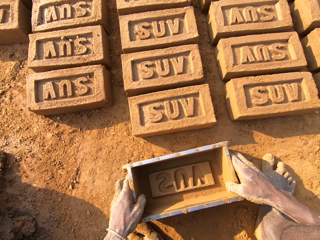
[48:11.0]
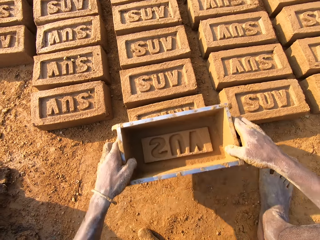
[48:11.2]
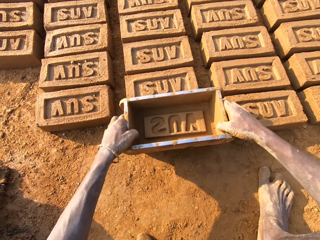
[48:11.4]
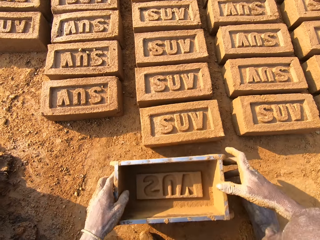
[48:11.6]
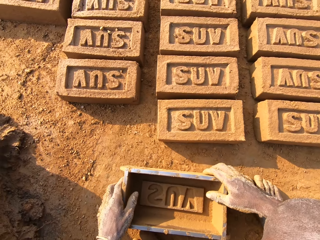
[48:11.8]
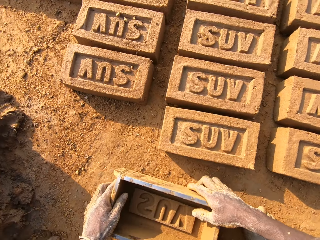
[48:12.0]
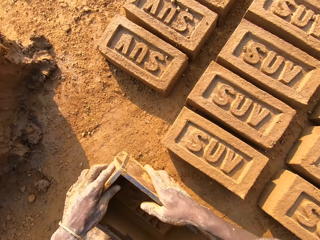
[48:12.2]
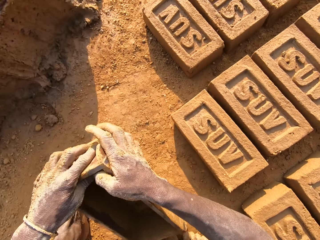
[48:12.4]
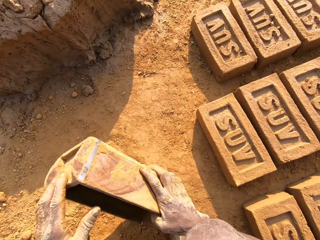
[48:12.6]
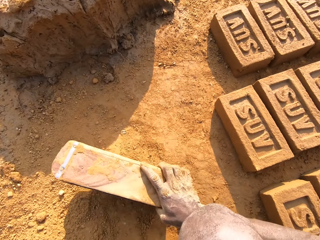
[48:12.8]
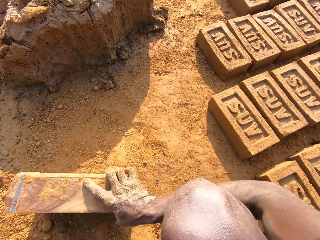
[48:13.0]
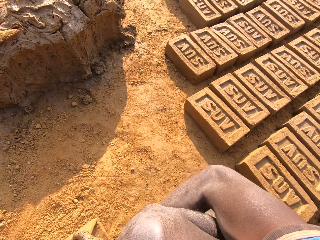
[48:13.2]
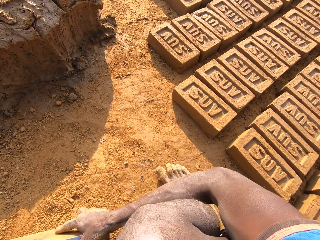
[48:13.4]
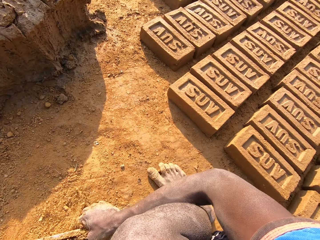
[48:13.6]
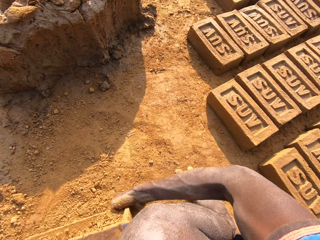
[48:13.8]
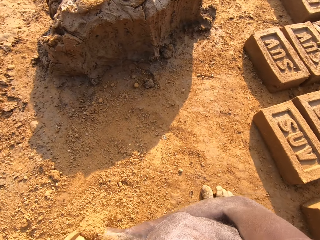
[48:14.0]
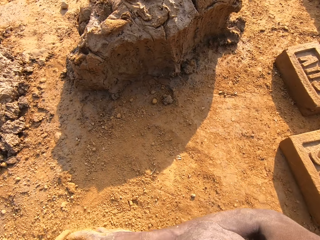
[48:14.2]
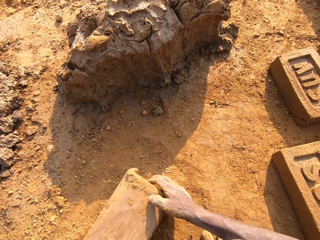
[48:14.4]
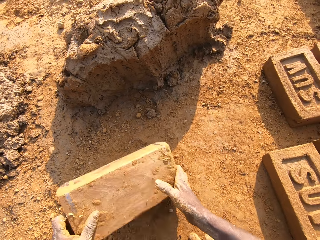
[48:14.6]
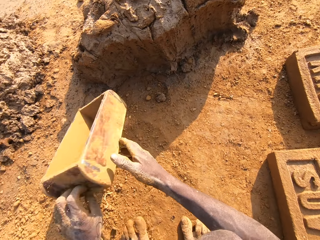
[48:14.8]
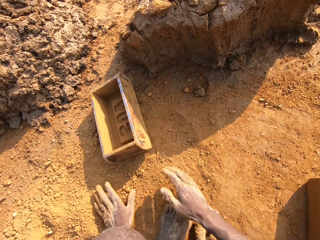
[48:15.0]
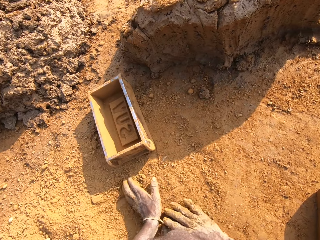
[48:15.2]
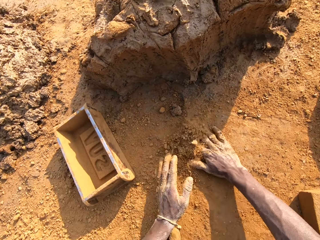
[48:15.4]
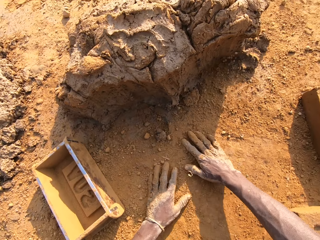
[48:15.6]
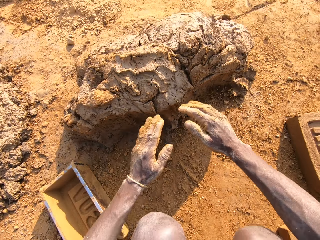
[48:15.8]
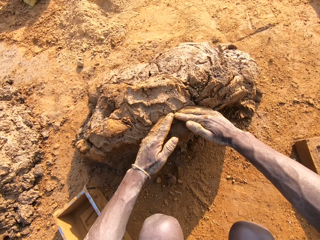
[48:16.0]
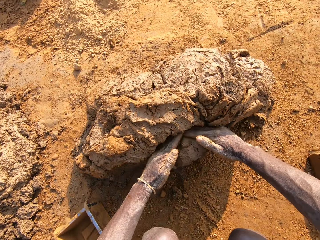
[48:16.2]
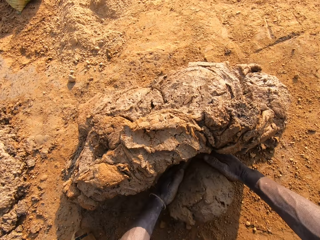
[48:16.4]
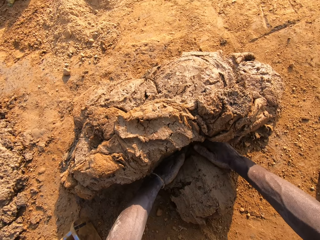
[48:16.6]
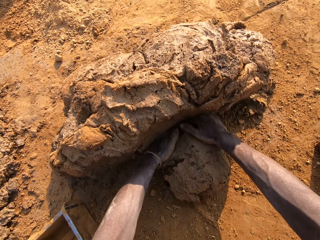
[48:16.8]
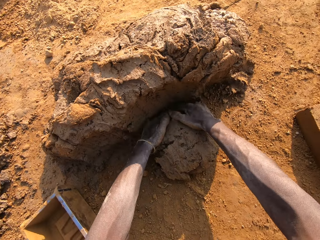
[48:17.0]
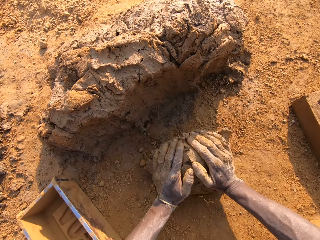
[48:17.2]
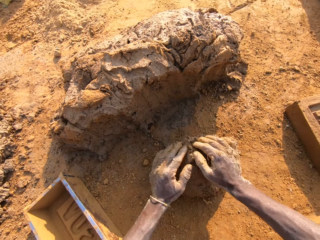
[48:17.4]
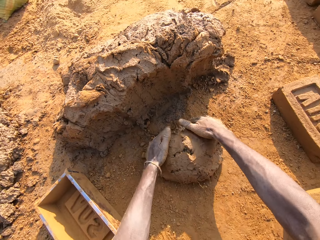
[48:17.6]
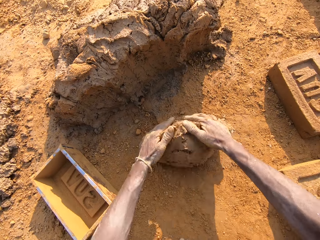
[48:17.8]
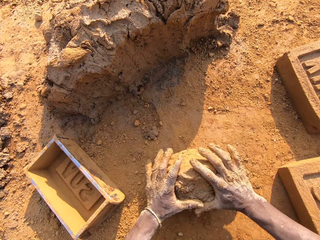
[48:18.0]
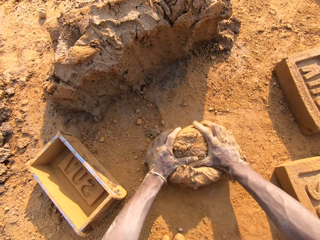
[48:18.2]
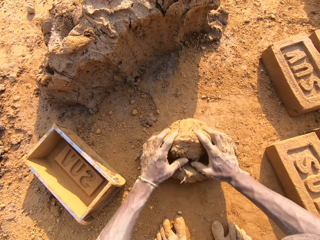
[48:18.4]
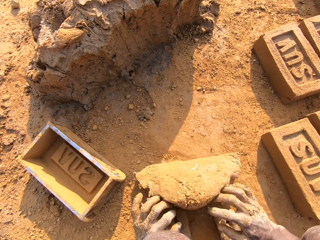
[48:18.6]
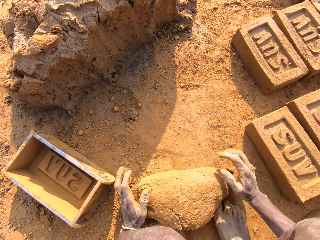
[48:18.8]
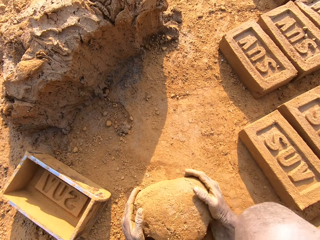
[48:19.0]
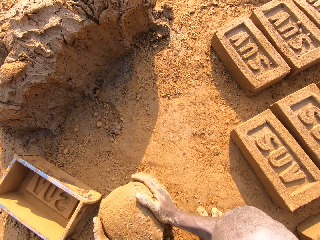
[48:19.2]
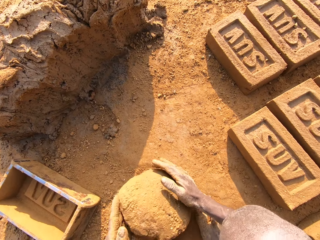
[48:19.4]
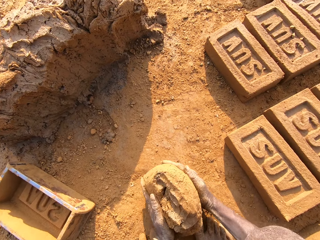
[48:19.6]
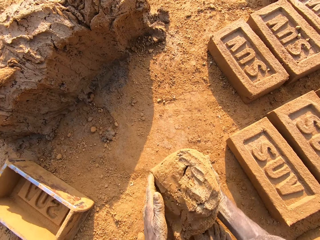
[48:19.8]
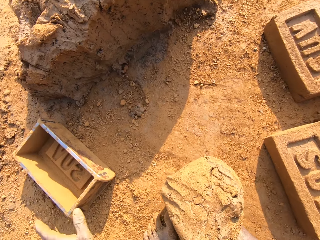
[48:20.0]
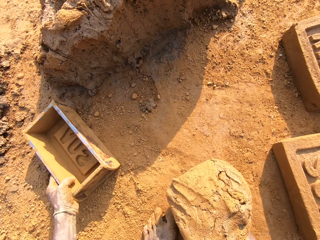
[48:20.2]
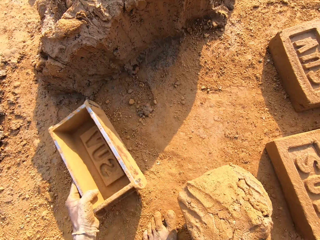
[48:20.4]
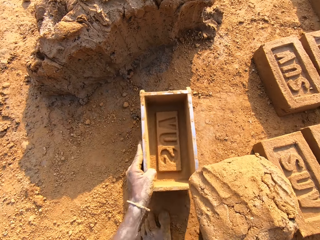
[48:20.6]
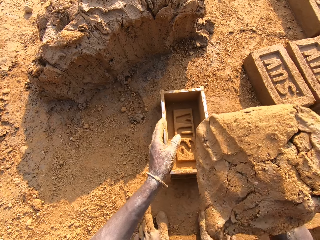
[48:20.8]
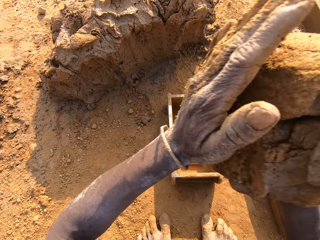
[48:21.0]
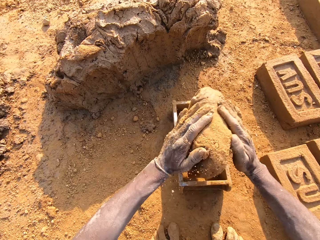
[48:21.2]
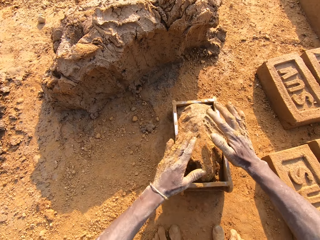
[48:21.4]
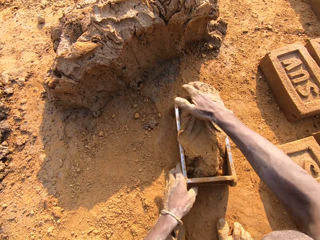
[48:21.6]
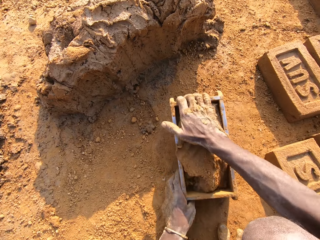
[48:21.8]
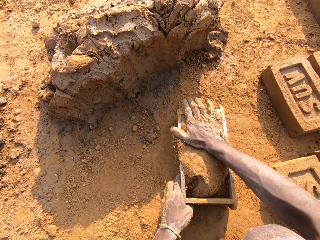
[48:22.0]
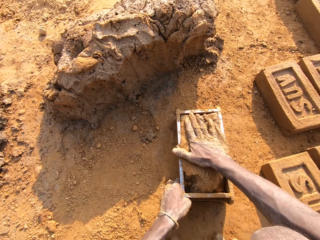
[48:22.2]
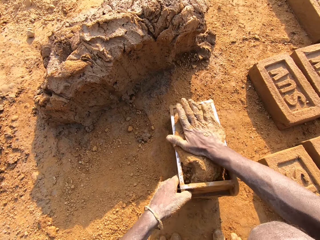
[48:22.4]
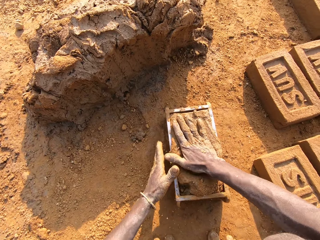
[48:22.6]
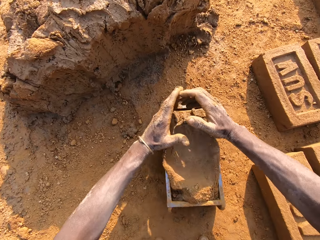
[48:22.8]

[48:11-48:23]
The camera wearer drops the brick mould on the ground. He picks up the brick mould from the ground. He holds a brick with the mould. He places the mould on the ground. He wipes the mould with his hand. He scoops soil with the mould. He puts clay in the brick mould. He empties the clay to the ground. He drops the brick mould on the ground near mud. He rubs his hands on clay. He scoops mortar or mud from a pile of mortar on the ground. He rolls the mud on the ground. He mixes the scooped mortar with clay. He lifts the mud. He shifts the mould on the ground. He slams the mortar into the brick mould. He compresses the mud in the mould.

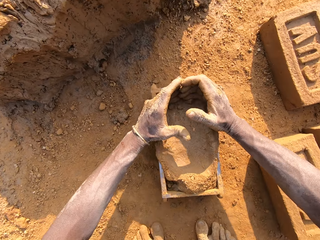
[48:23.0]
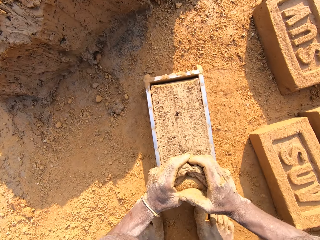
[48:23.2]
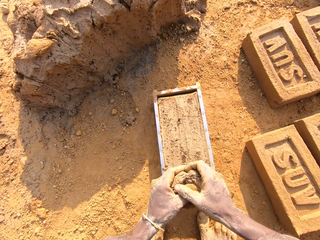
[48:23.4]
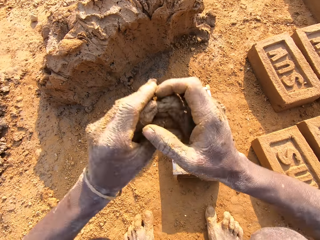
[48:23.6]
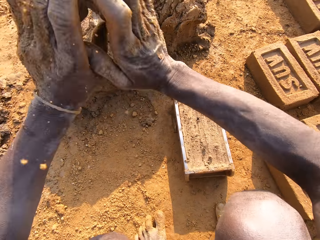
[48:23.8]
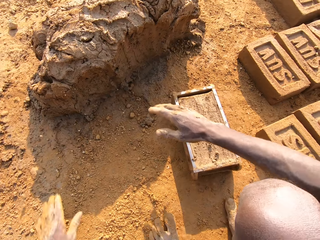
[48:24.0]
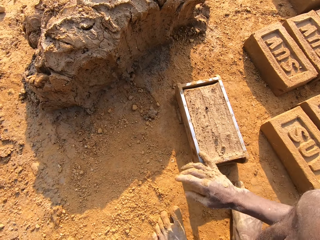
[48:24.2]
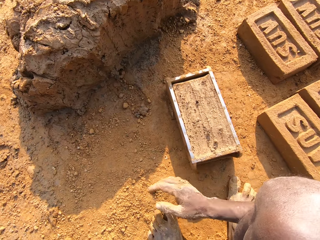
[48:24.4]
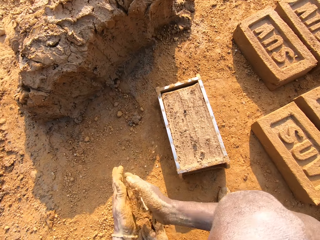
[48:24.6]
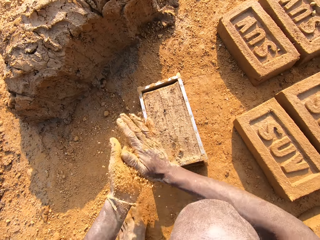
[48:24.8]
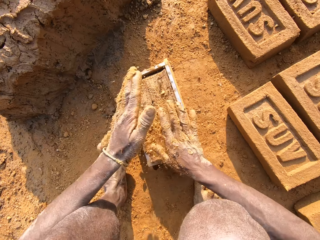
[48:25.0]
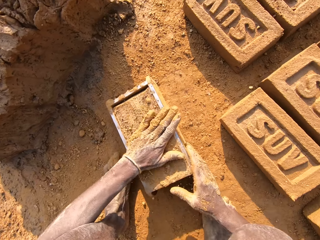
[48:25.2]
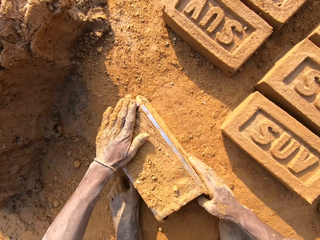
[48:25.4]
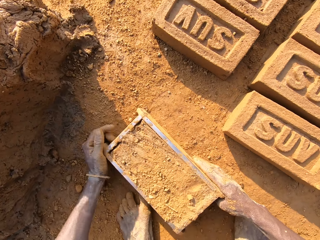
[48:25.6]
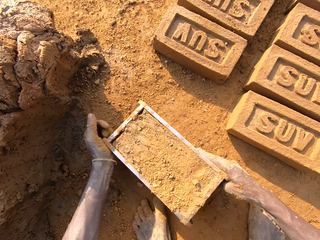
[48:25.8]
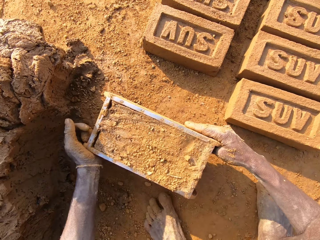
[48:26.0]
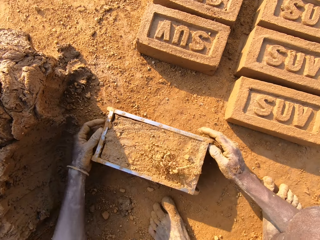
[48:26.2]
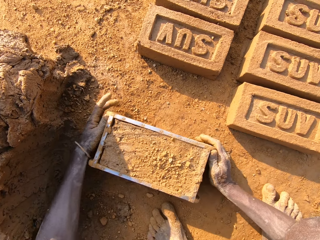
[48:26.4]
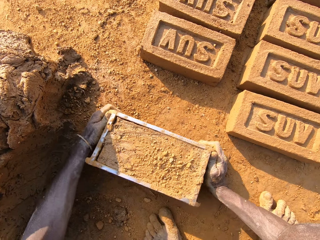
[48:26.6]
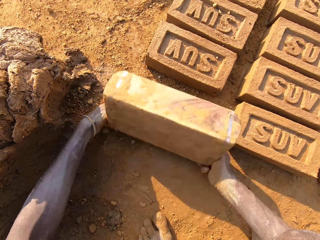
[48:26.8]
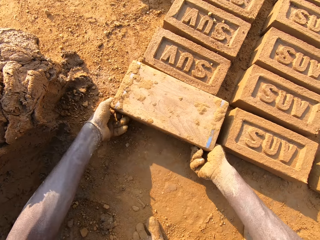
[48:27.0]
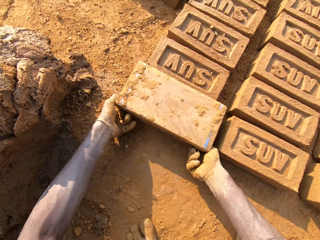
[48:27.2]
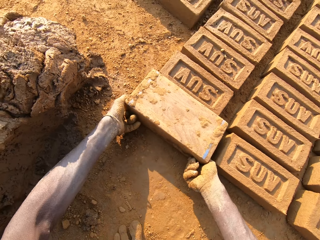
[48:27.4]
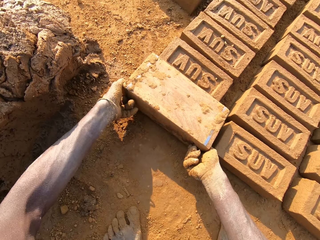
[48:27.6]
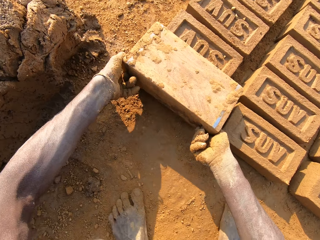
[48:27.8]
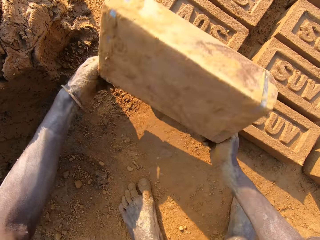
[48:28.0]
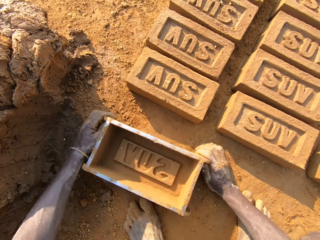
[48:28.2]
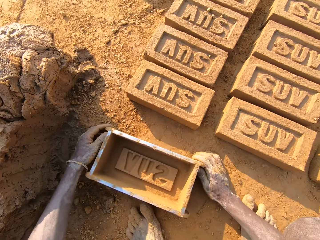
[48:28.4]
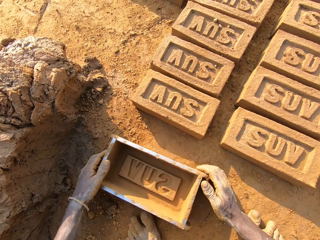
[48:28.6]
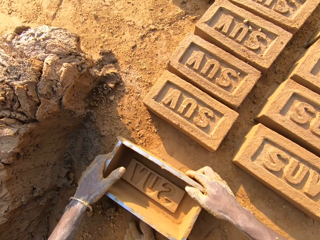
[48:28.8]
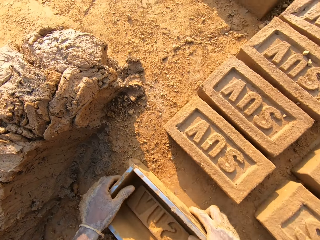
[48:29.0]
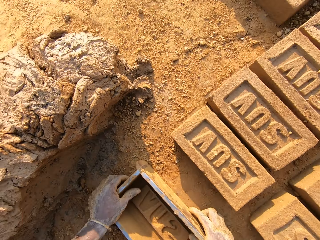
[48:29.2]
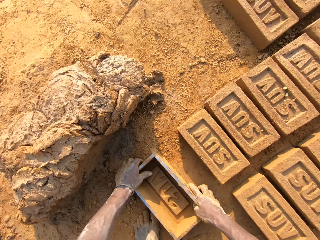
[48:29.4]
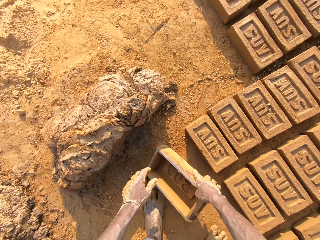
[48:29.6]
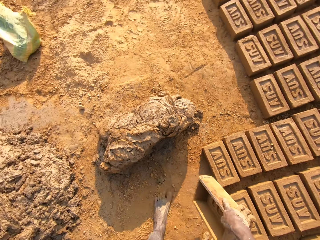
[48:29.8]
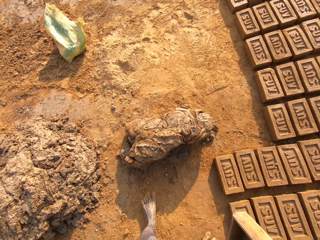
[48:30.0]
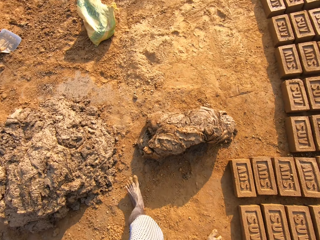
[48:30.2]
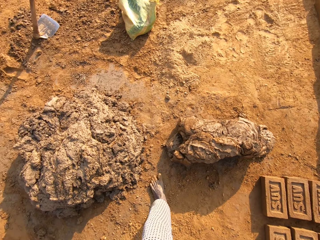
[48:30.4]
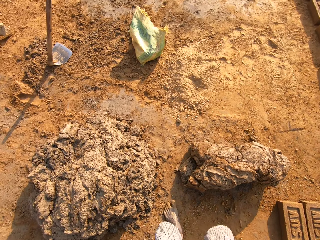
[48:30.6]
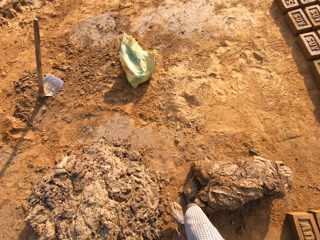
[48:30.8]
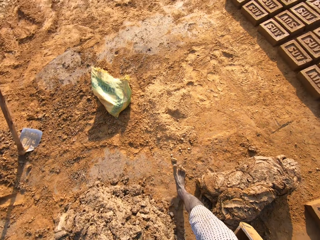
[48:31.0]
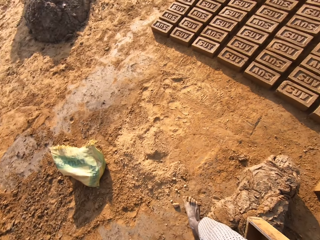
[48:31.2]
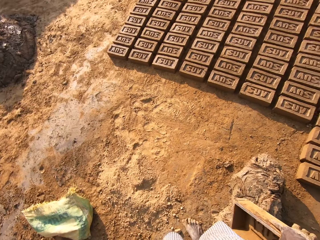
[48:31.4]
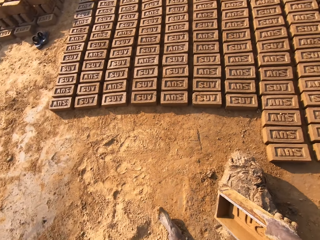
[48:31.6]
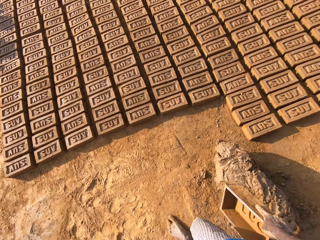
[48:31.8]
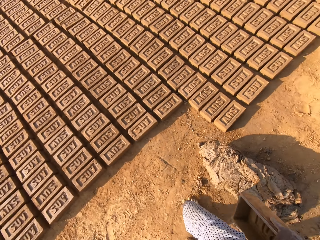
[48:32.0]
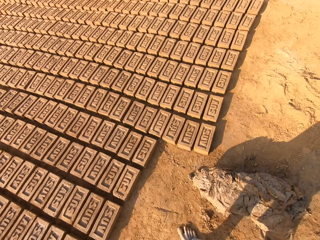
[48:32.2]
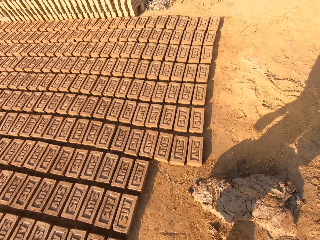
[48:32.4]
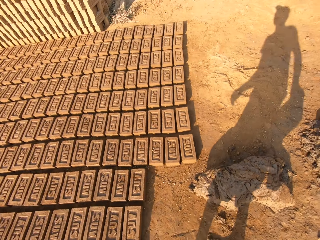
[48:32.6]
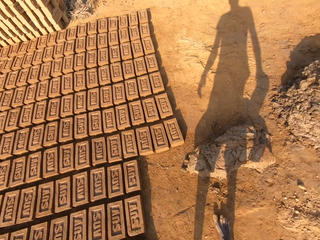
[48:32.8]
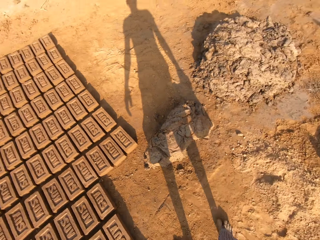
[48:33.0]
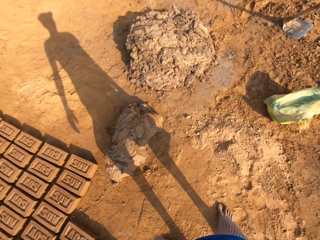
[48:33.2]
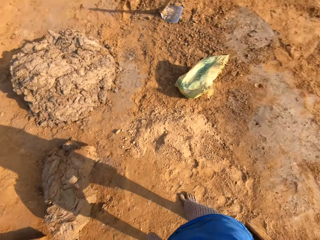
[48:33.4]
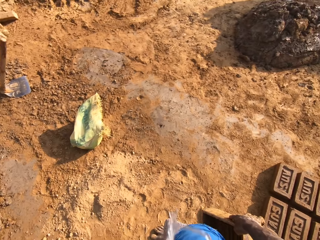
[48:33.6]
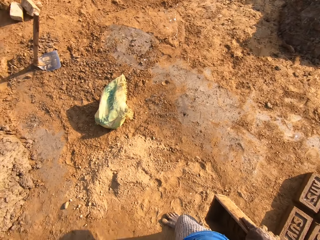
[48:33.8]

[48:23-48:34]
The camera wearer cuts mud from the mould. They scoop the excess out of it. They throw the excess mortar on the pile of mortar. They wipe their hands with soil. They sprinkle the clay on the brick mould. They pick up the brick mould. They carry the mould on the ground. They turn the mould. They empty a brick to the ground. They lift the mould. They drop the brick mould on the ground. They wipe the mould with their hands. They carry the mould around the mud. They stand up. They walk to the other side of the pile of mortar. They turn around.
